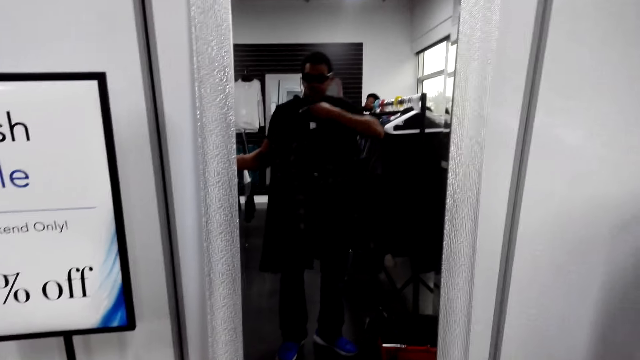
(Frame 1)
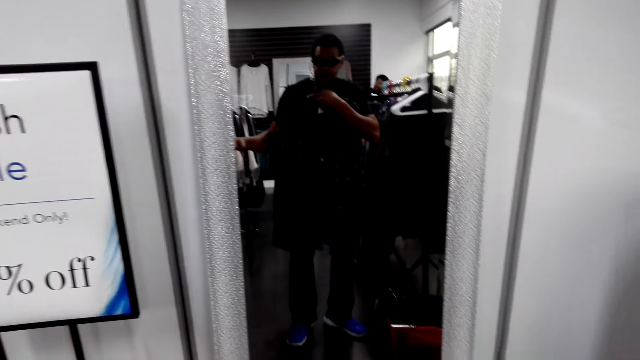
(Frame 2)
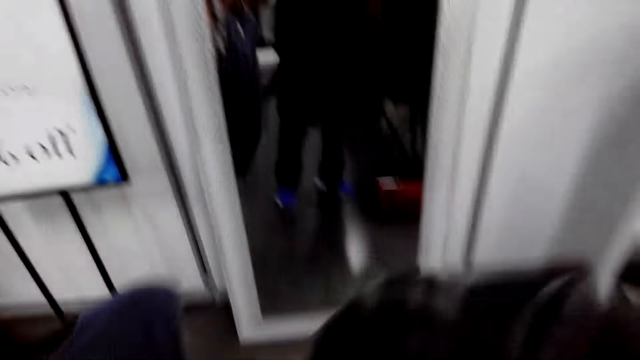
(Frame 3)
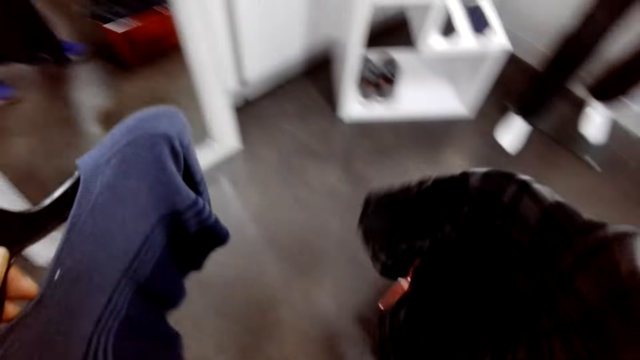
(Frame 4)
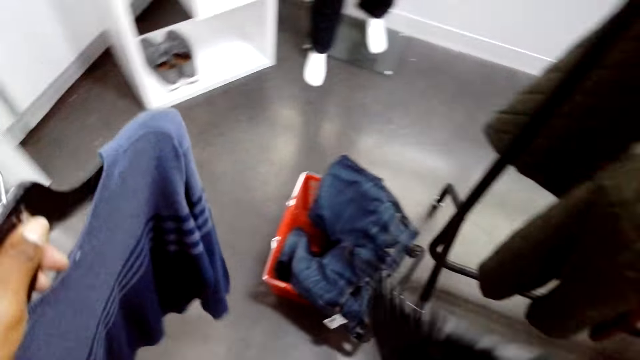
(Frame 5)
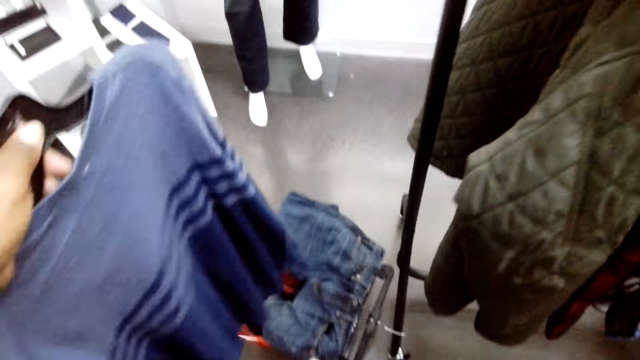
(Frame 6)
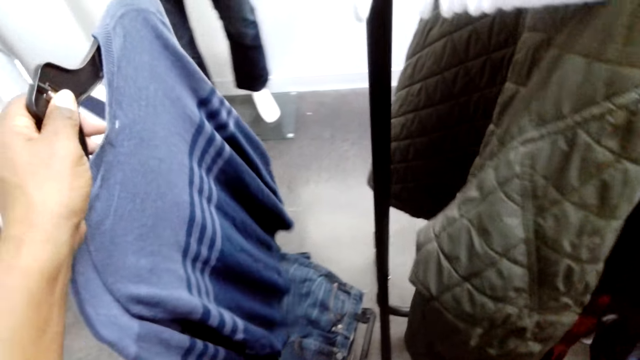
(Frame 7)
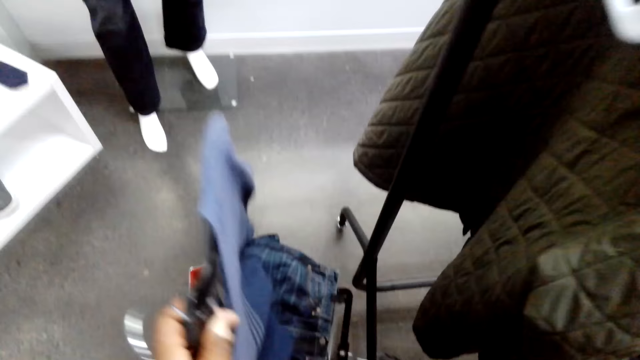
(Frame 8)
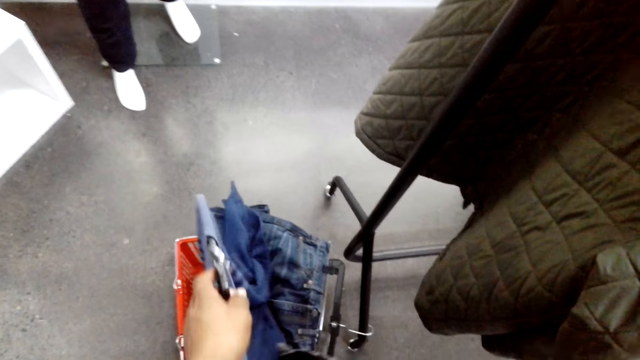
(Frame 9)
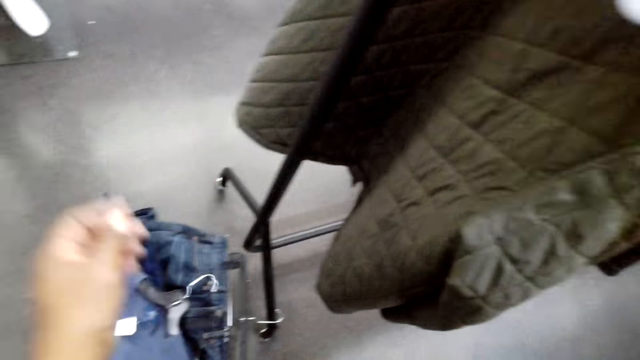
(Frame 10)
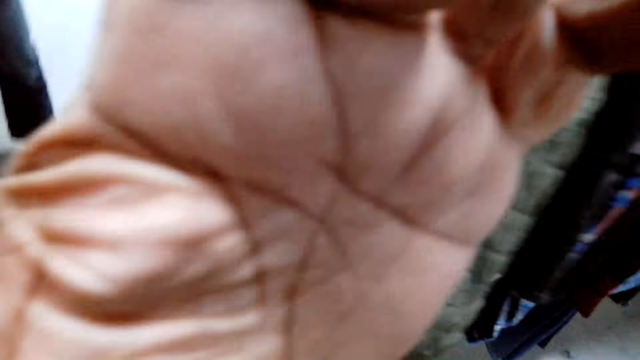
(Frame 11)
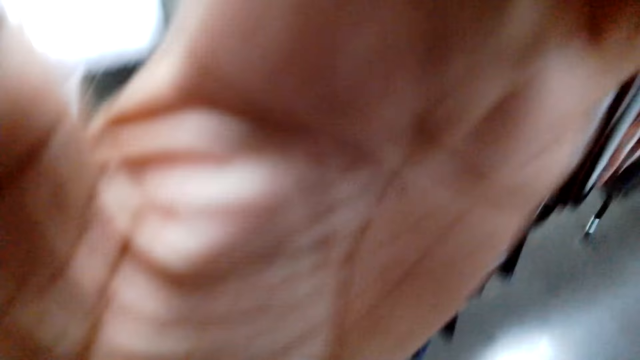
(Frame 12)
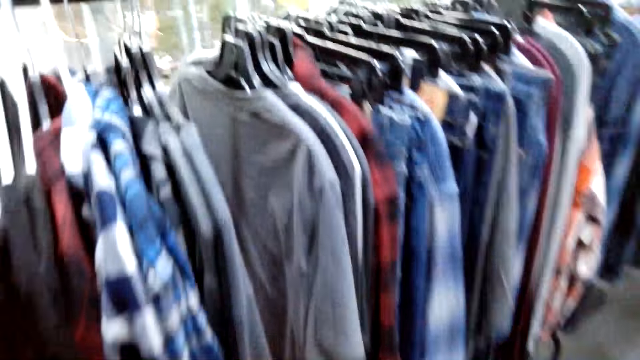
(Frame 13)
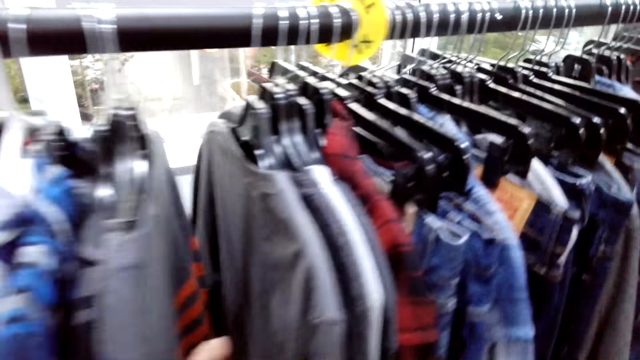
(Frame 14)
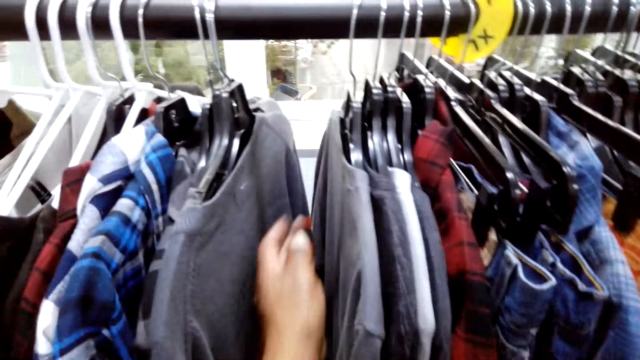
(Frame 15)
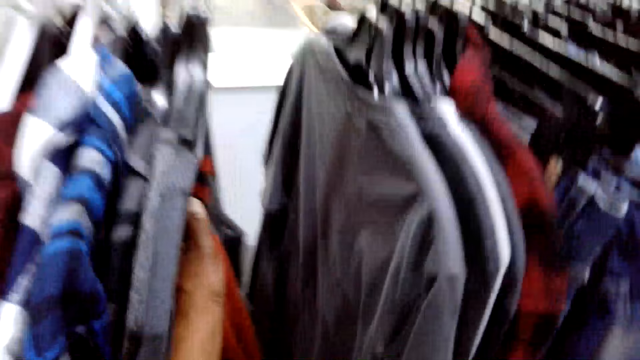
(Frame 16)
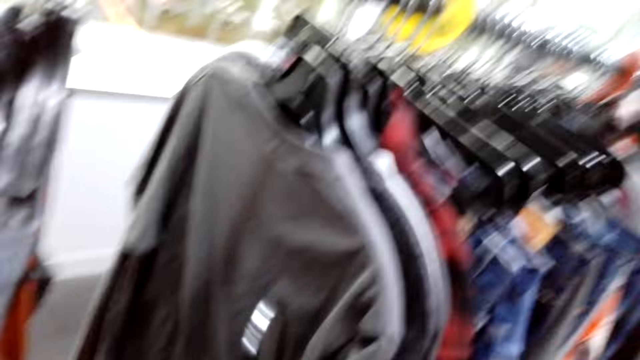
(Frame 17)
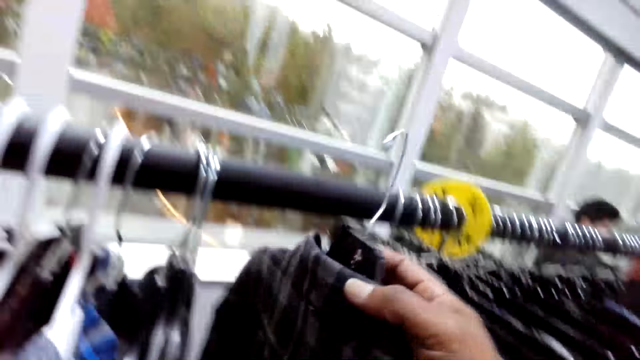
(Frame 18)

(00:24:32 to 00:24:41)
The camera wearer puts a t-shirt in the basket.

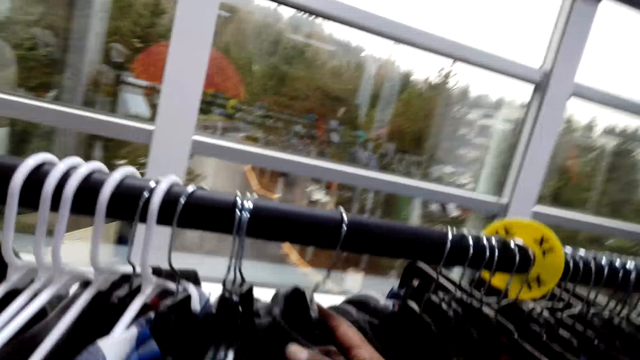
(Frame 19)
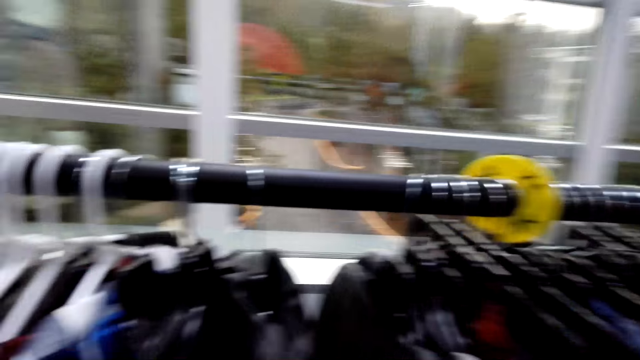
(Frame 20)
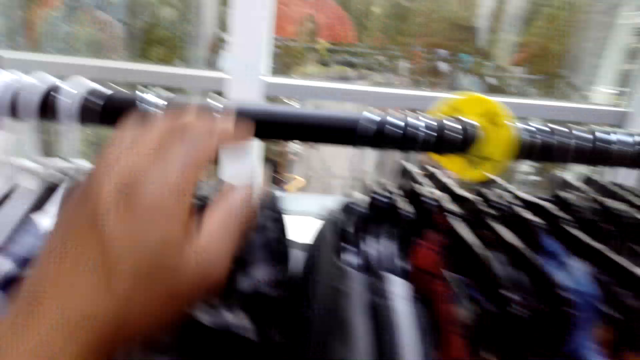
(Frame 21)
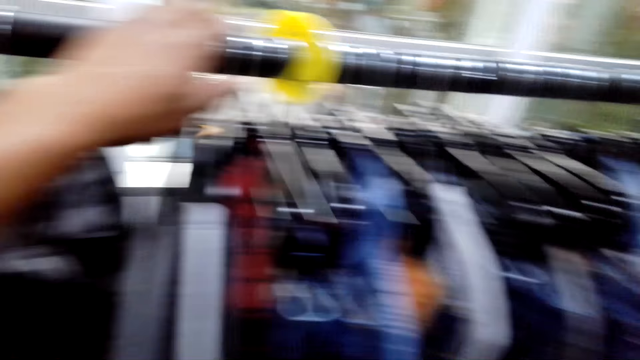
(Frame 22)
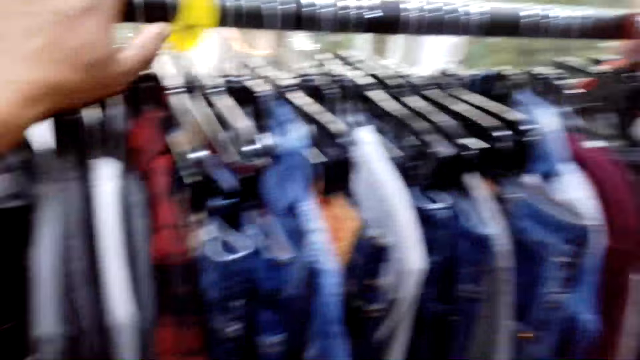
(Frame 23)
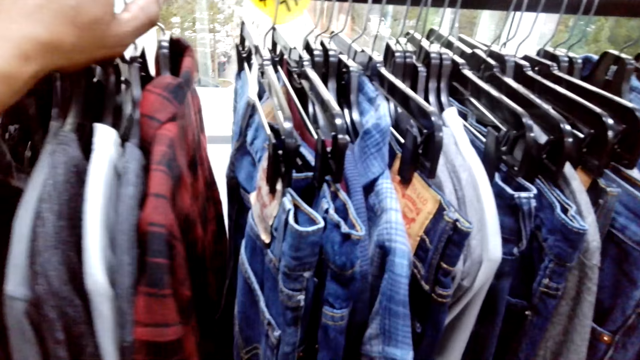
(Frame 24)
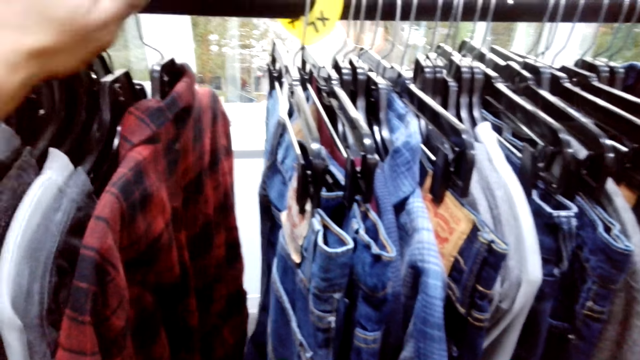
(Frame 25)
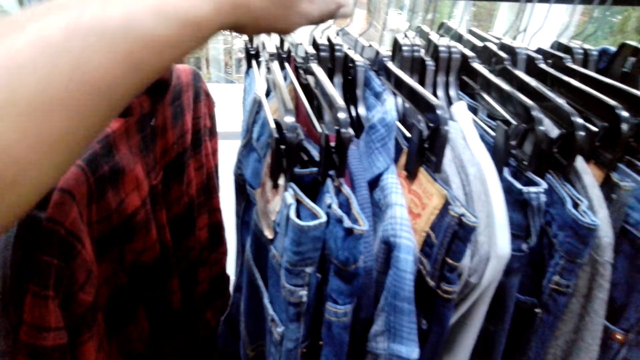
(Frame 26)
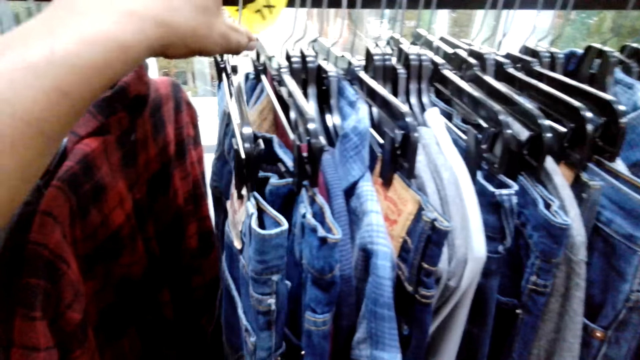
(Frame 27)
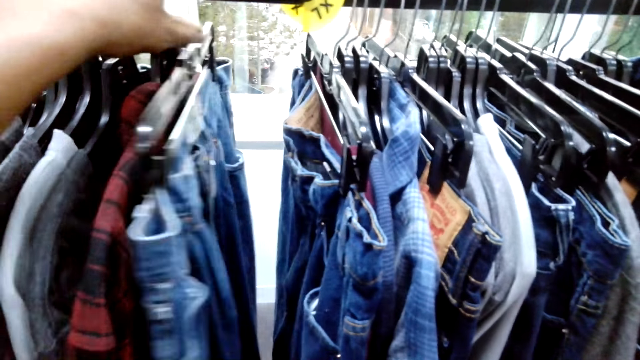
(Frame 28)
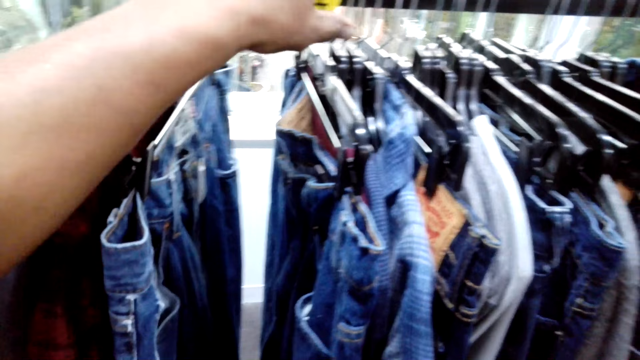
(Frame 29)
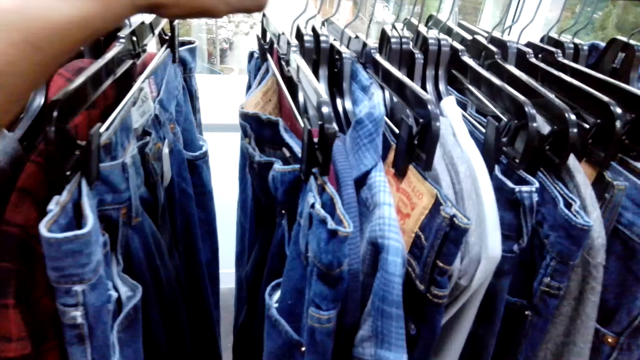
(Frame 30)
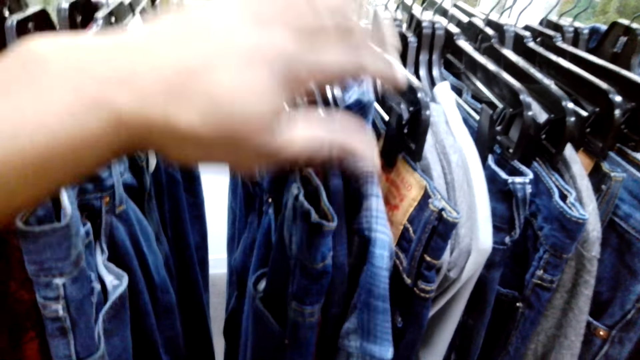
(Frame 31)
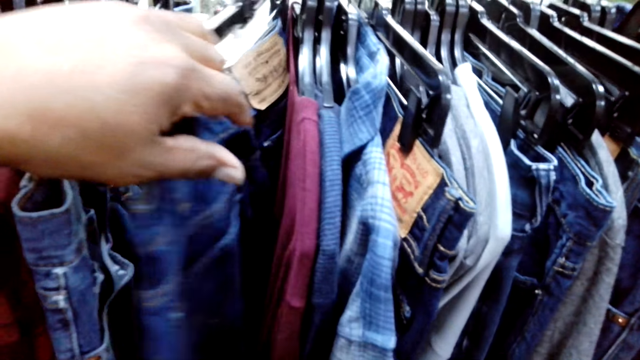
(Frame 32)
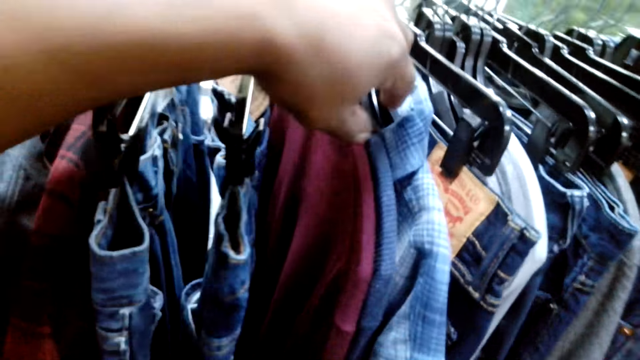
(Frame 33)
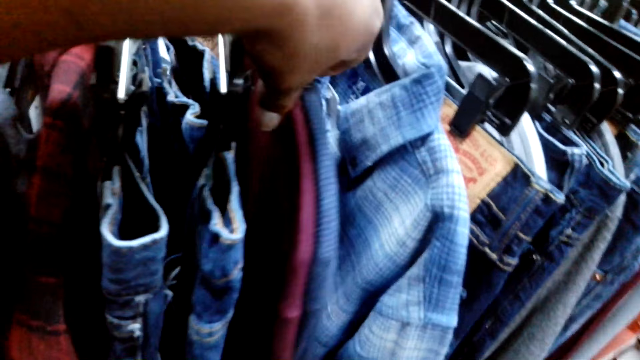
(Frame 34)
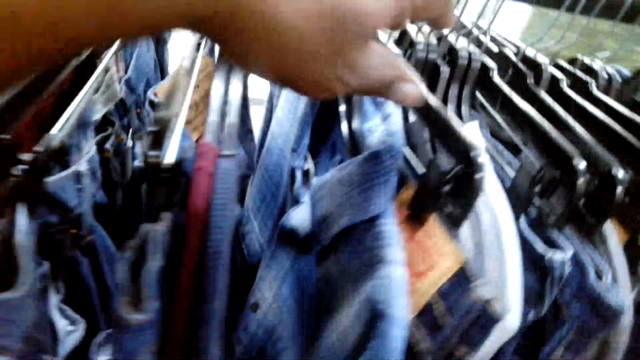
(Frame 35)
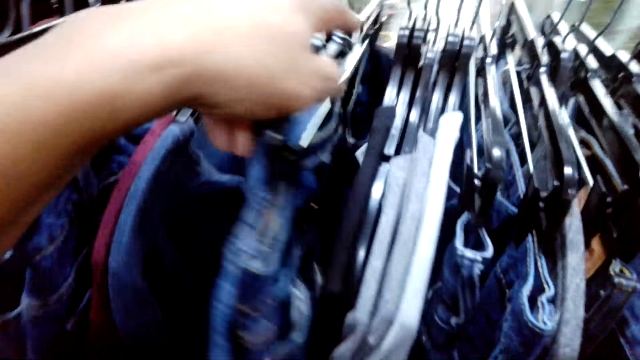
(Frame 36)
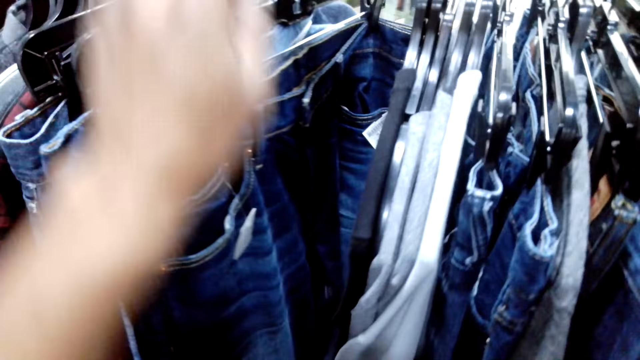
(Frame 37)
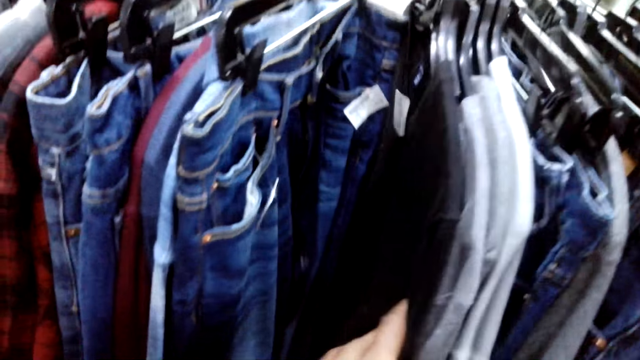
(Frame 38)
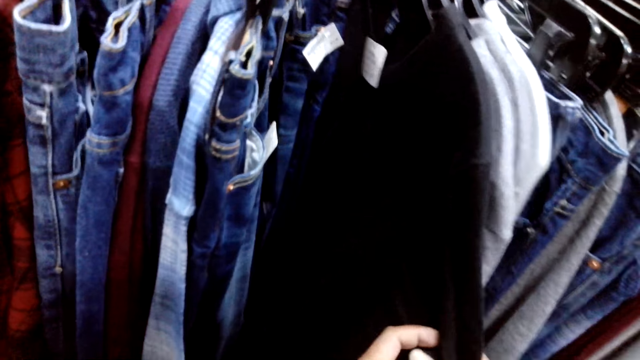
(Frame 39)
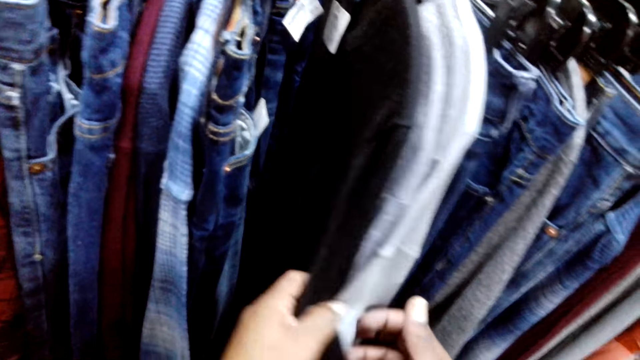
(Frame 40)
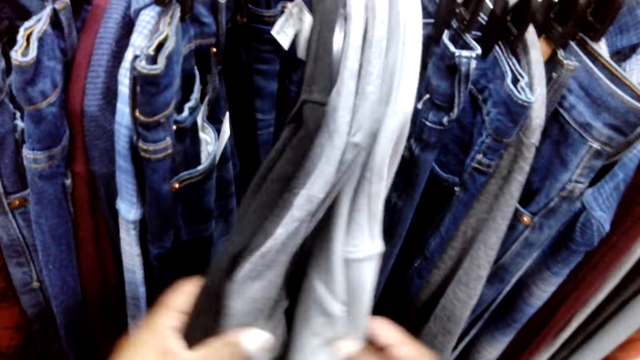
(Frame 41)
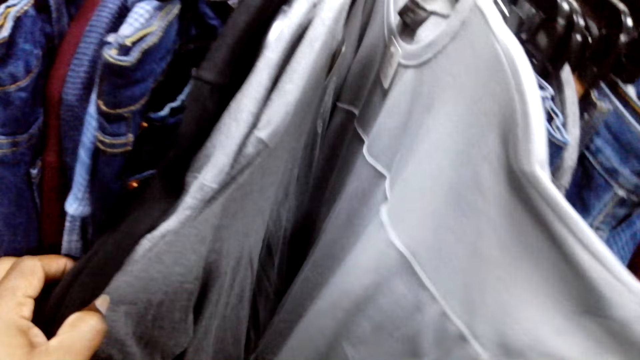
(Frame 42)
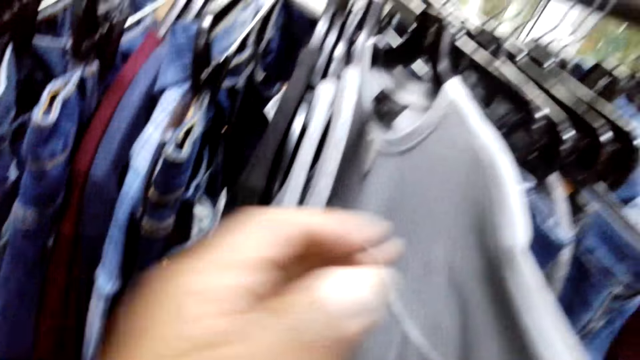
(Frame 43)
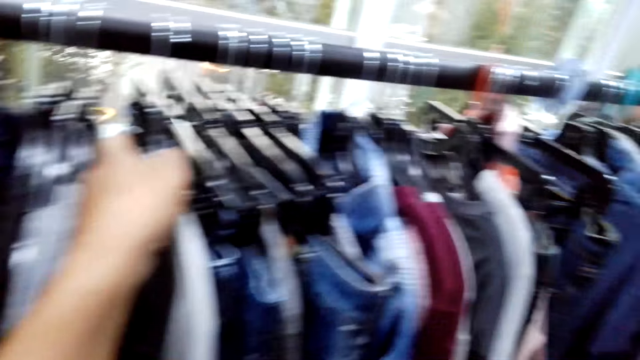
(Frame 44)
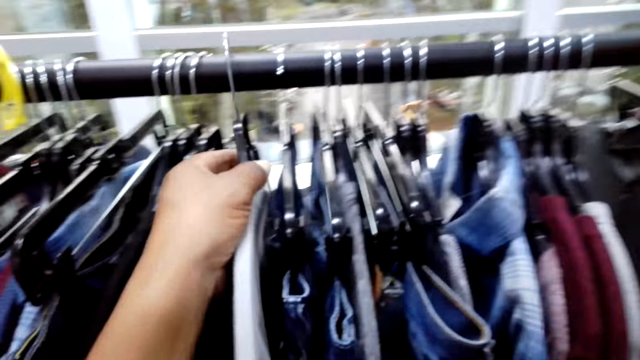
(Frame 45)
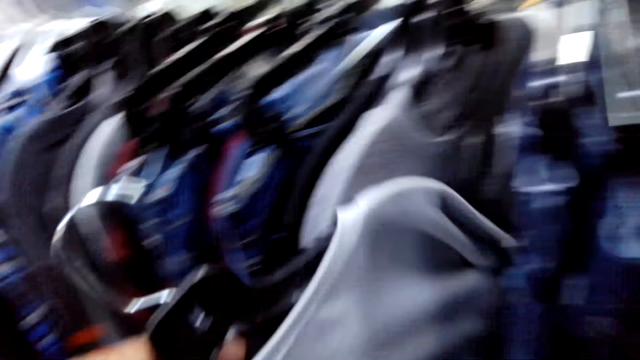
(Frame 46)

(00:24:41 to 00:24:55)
The camera wearer hangs a shirt on the rod. They move shirts on the rod. They touch clothes. They move pants on the rod. They move clothes on the rod. They touch the t-shirts.
